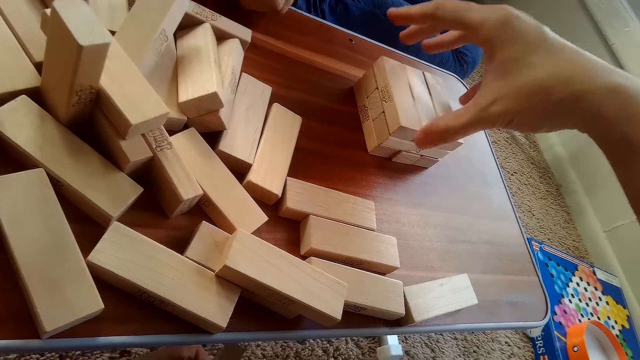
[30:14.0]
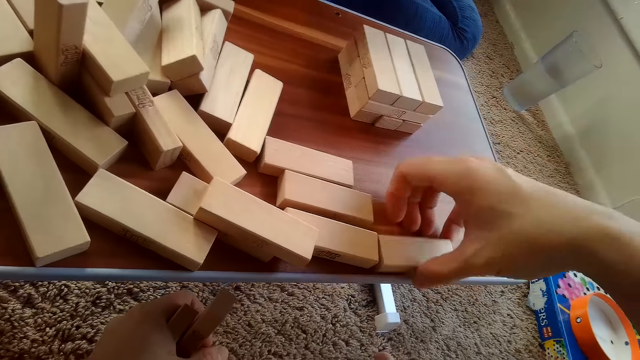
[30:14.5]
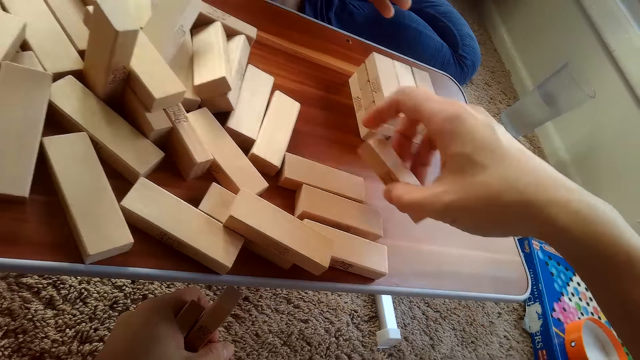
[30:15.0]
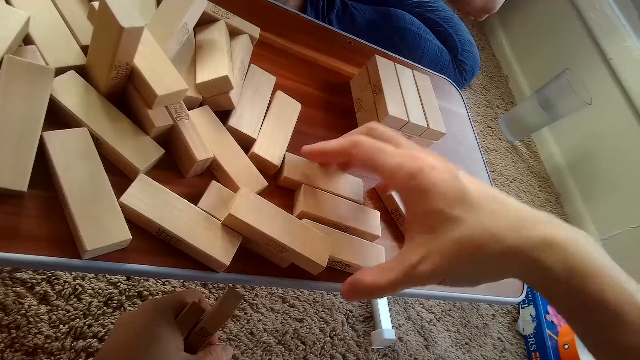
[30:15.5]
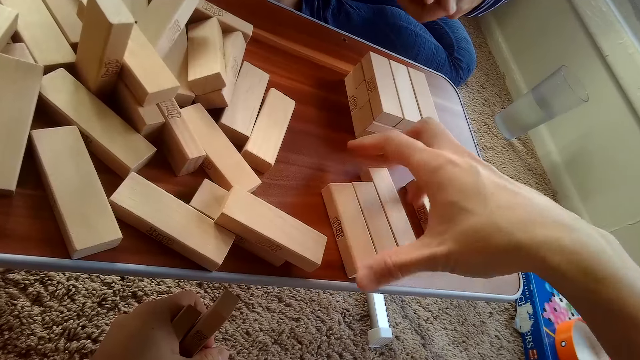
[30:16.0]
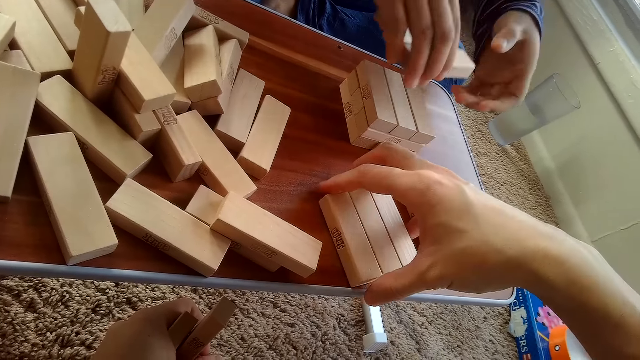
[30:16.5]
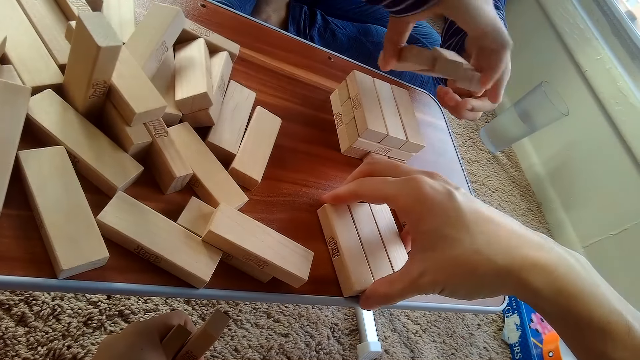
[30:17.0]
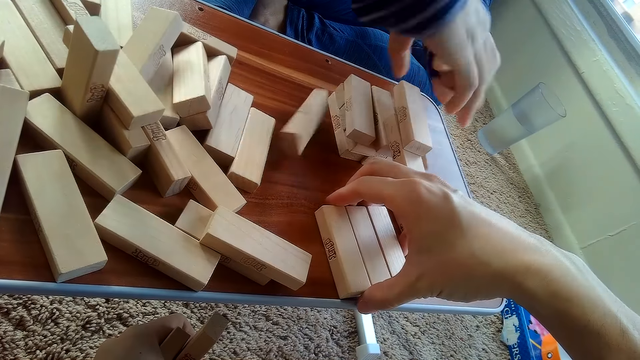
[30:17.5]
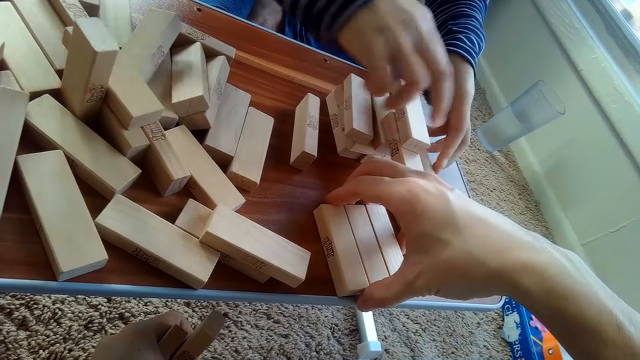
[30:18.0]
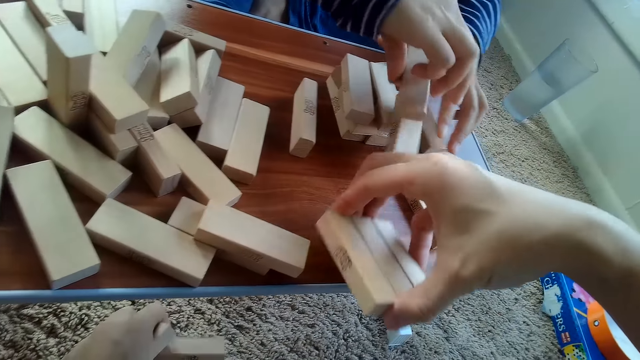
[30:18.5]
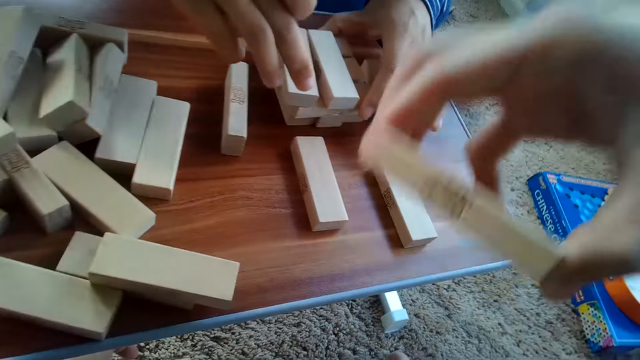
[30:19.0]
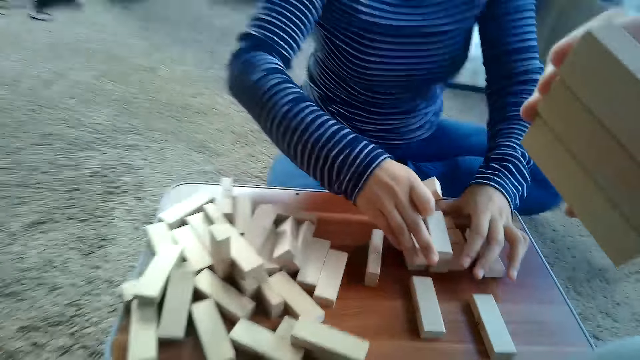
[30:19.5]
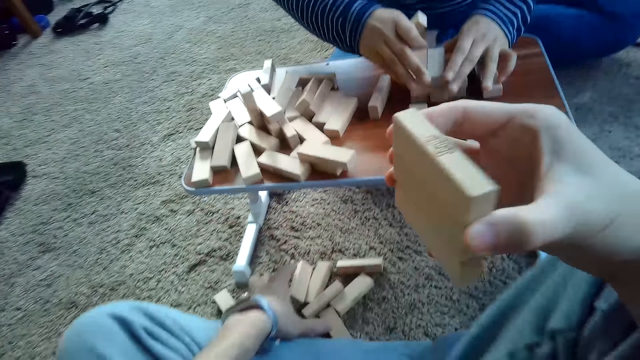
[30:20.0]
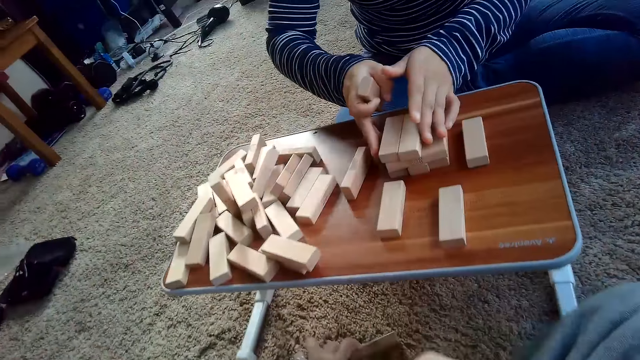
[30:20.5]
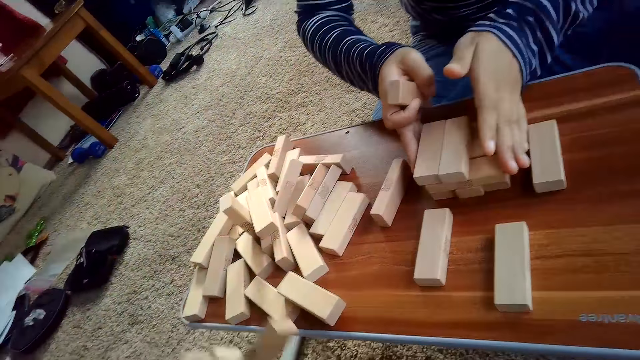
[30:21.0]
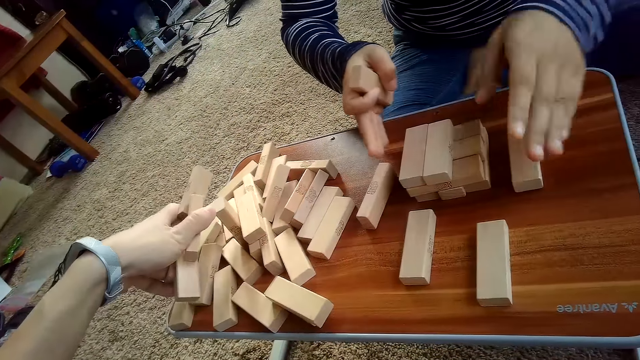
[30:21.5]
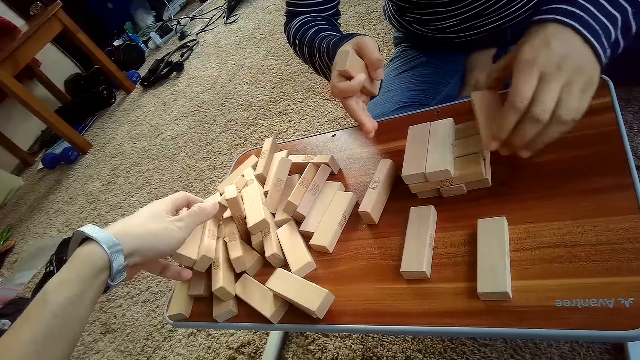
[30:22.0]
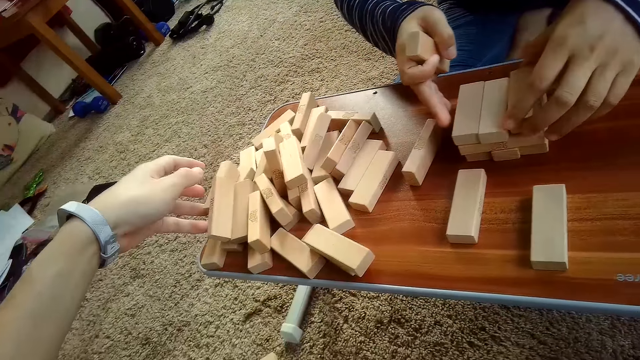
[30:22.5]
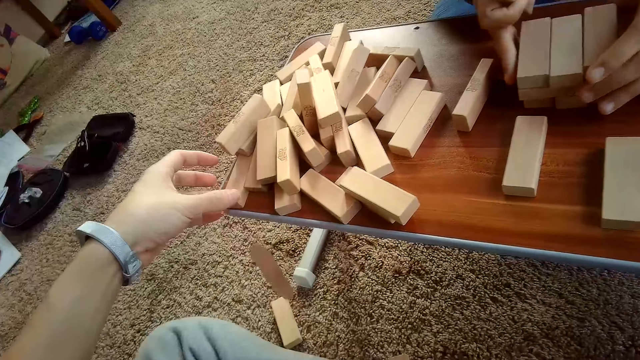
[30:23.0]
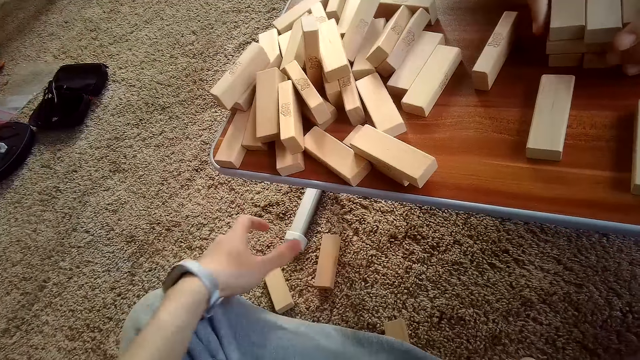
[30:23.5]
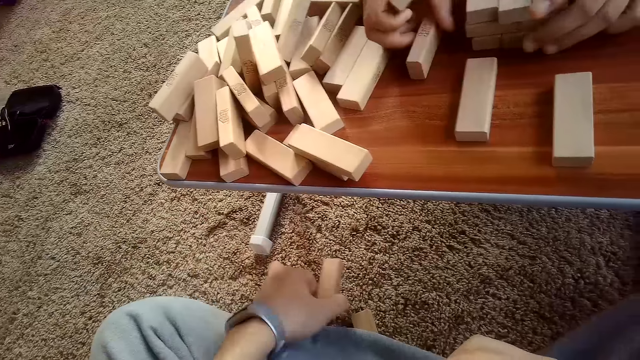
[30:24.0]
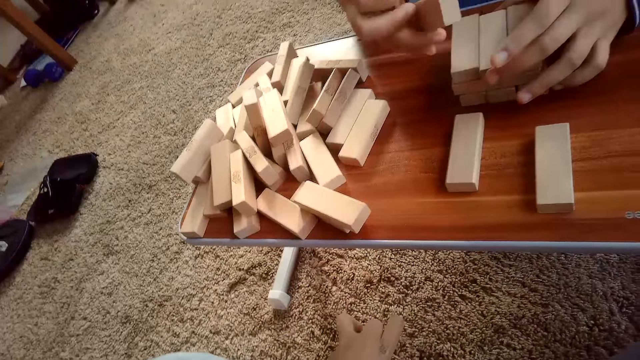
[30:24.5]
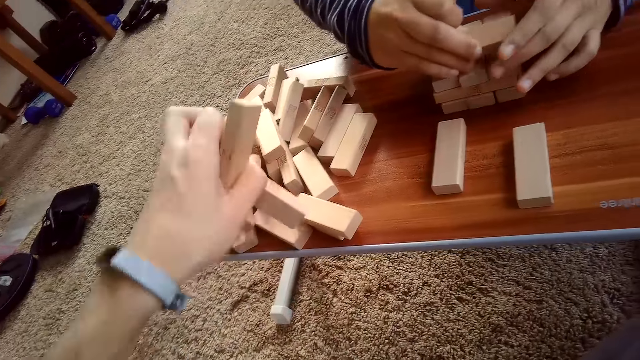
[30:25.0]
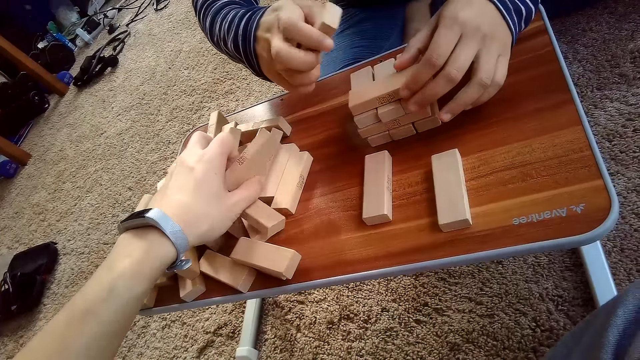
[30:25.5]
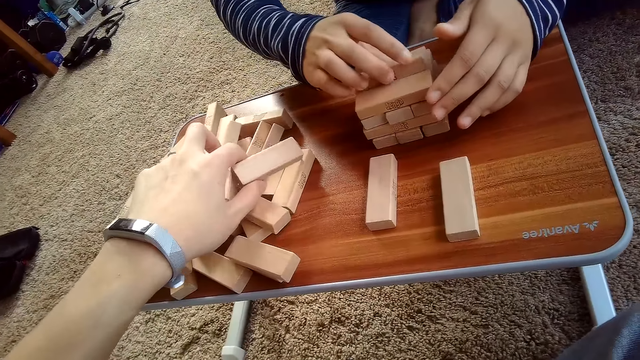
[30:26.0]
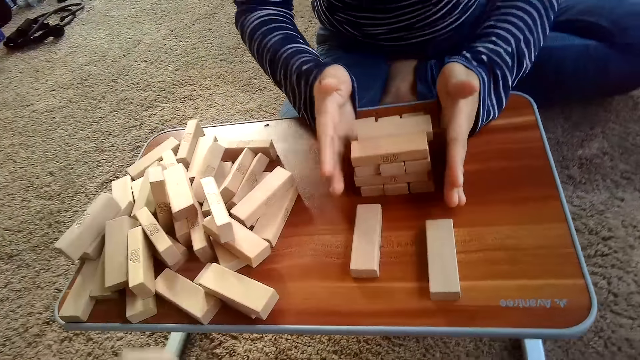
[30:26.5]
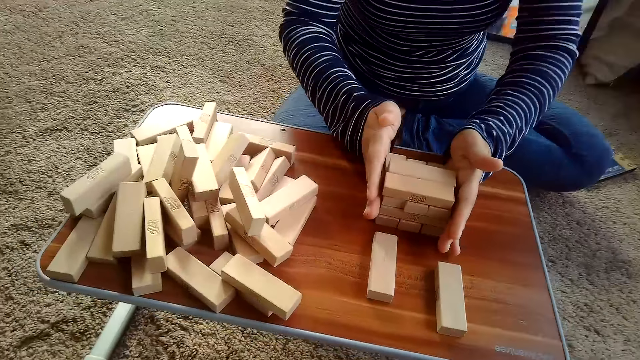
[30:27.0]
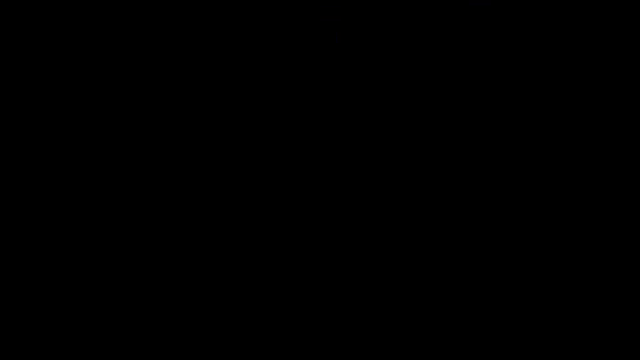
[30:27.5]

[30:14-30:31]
The camera wearer picks the playing blocks off the ground. He places the playing blocks on the table. He picks up jenga blocks on the floor with his left hand. He places the jenga blocks in his left hand on the table.

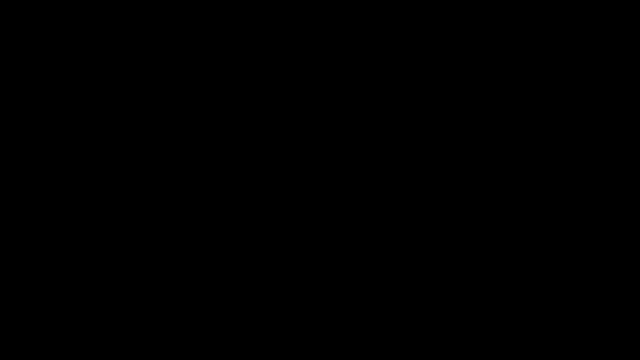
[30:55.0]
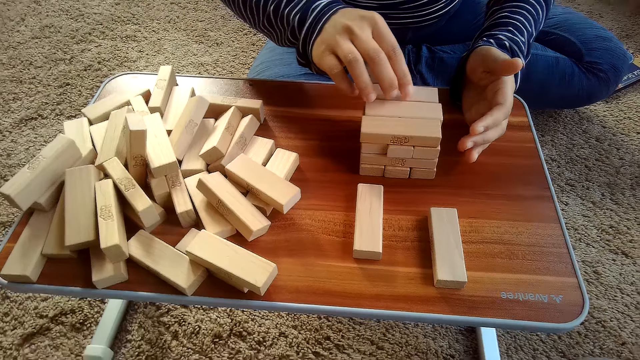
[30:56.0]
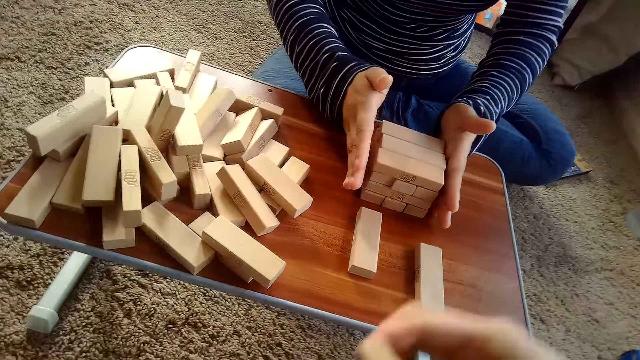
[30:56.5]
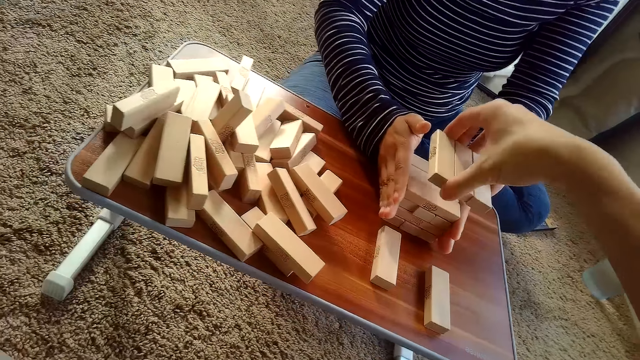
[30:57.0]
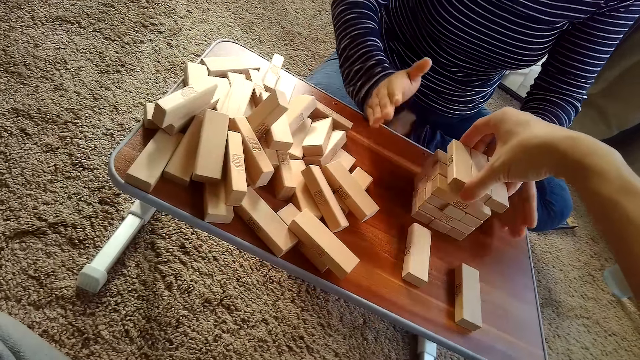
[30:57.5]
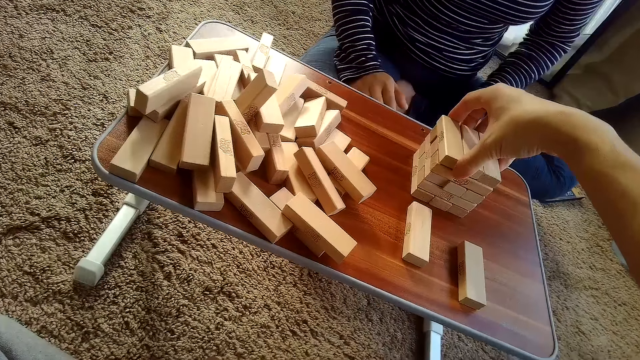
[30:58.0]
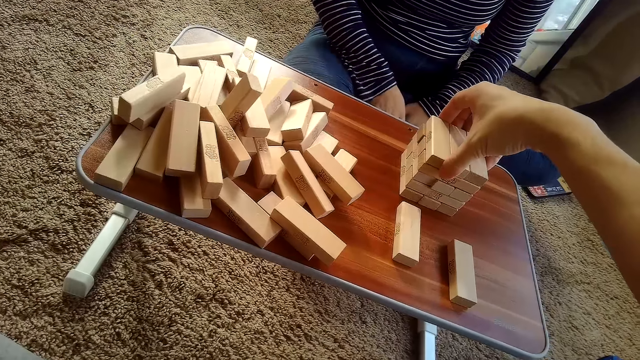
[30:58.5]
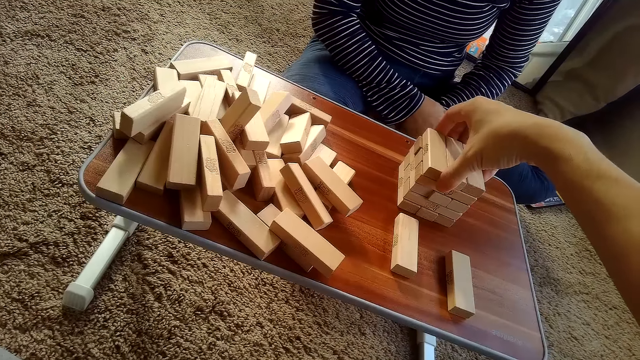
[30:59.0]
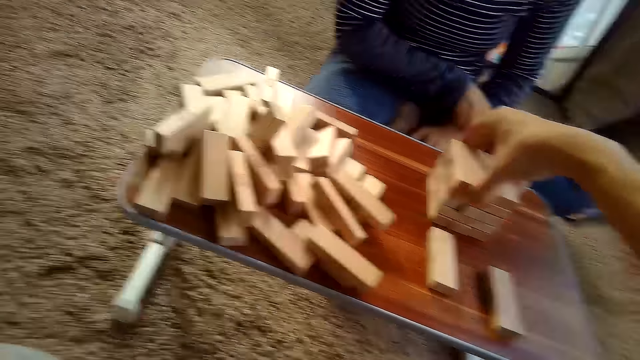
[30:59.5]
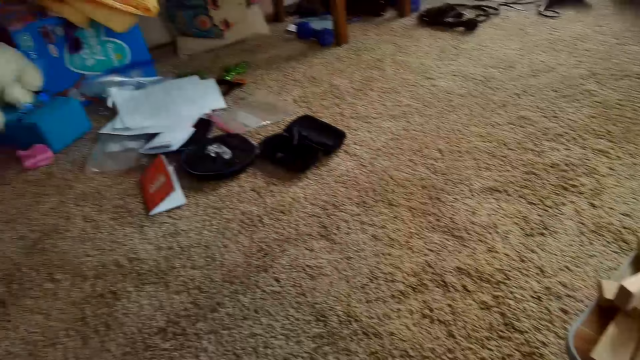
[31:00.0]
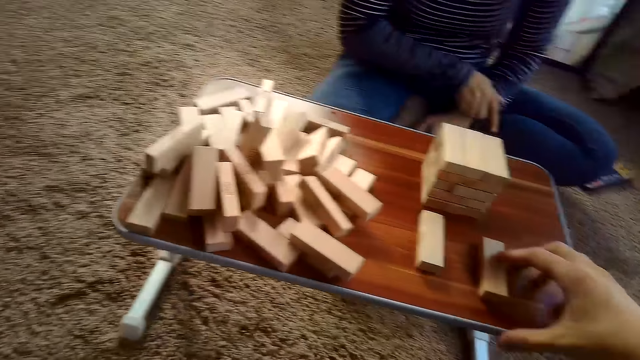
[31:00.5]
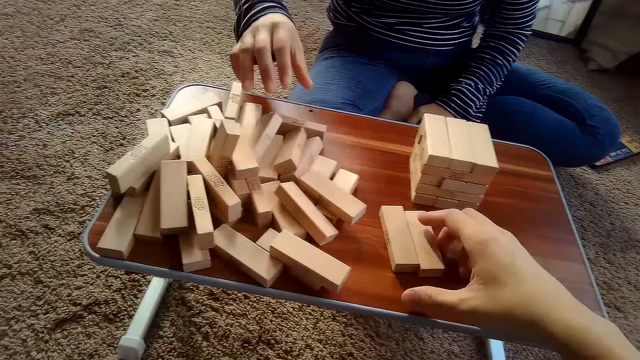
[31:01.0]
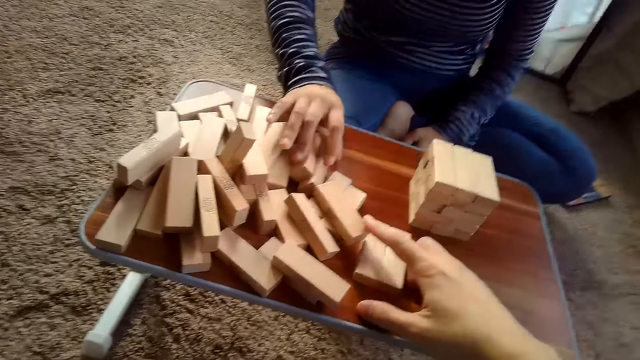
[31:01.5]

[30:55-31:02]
A person arranges the playing blocks. The camera wearer arranges the building blocks. He places the jenga blocks in his right hand on the stack of jenga blocks on the table. He looks around and pushes the playing blocks aside. The person picks the playing blocks from the table.
